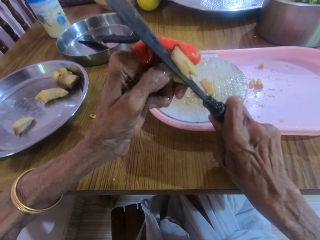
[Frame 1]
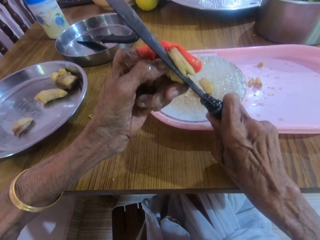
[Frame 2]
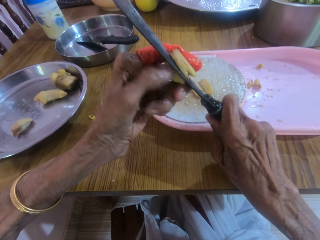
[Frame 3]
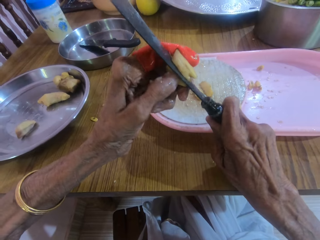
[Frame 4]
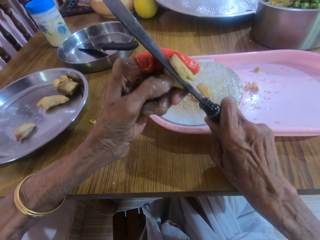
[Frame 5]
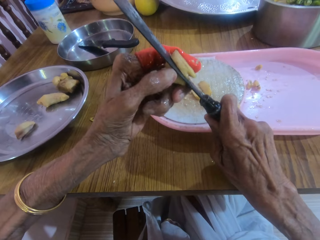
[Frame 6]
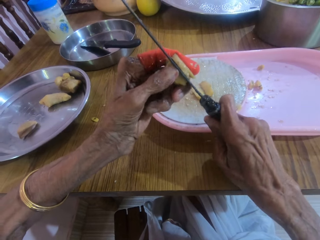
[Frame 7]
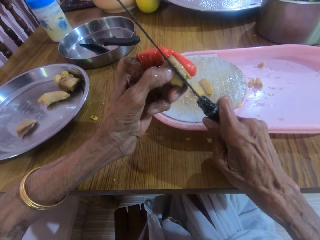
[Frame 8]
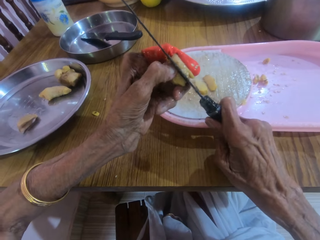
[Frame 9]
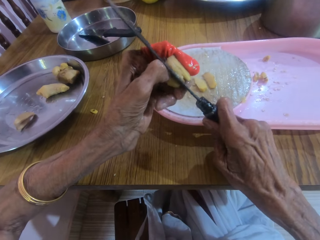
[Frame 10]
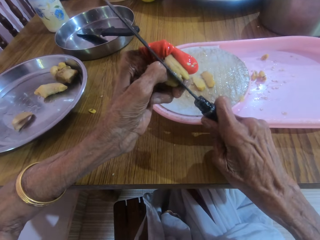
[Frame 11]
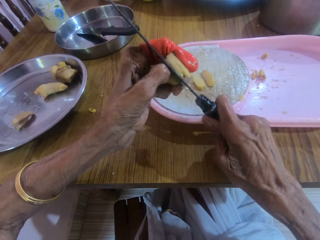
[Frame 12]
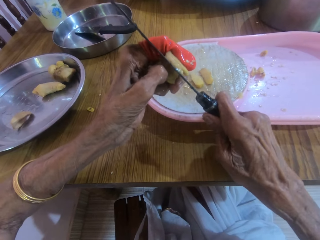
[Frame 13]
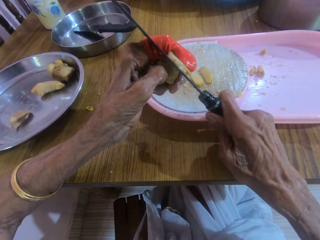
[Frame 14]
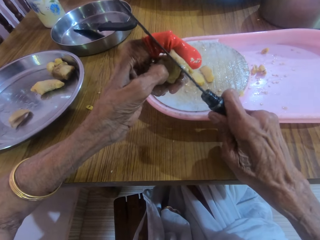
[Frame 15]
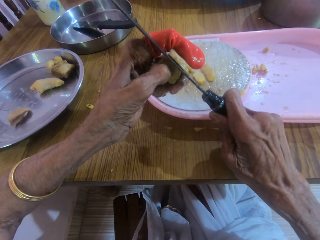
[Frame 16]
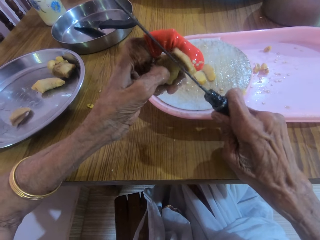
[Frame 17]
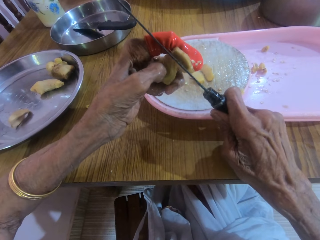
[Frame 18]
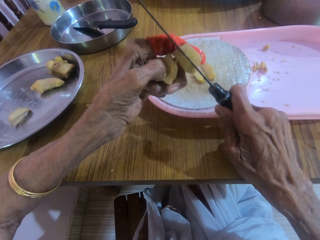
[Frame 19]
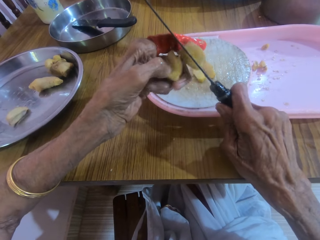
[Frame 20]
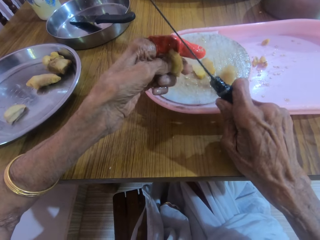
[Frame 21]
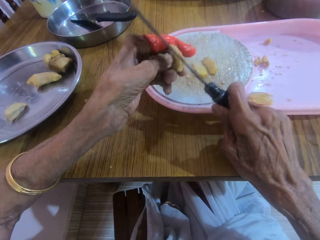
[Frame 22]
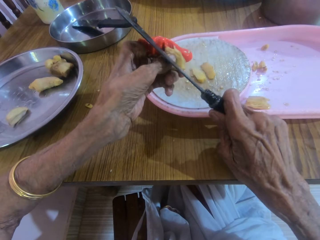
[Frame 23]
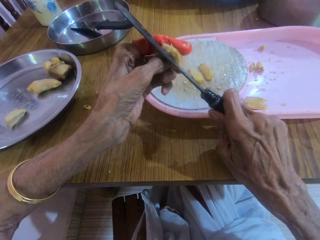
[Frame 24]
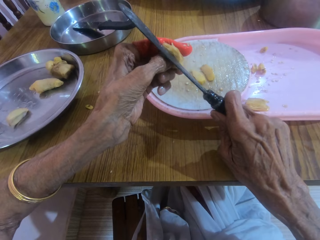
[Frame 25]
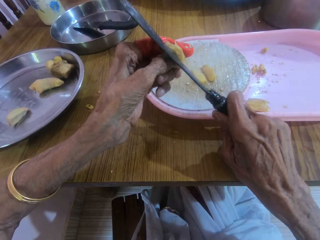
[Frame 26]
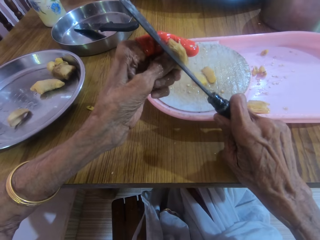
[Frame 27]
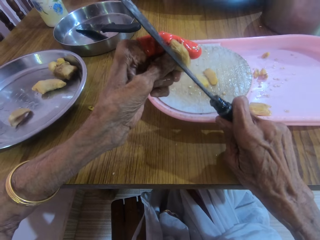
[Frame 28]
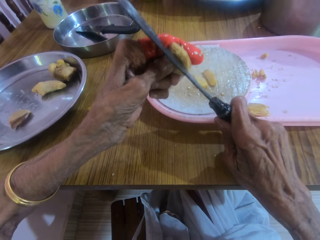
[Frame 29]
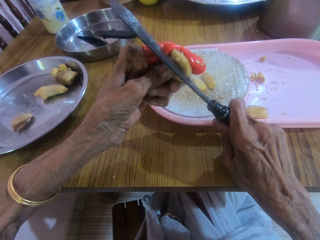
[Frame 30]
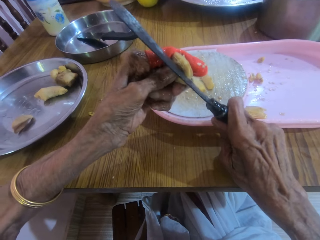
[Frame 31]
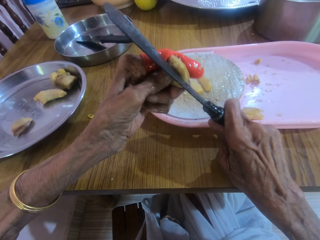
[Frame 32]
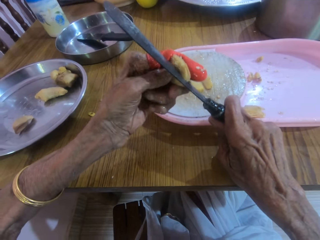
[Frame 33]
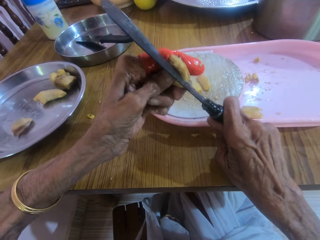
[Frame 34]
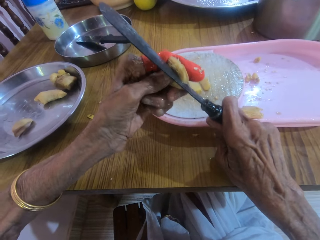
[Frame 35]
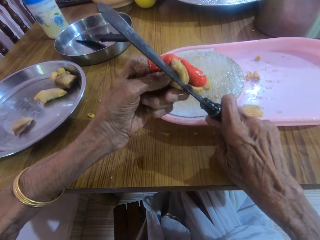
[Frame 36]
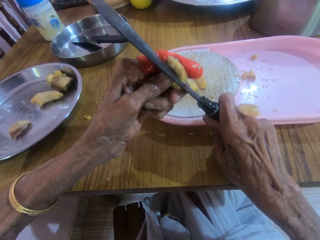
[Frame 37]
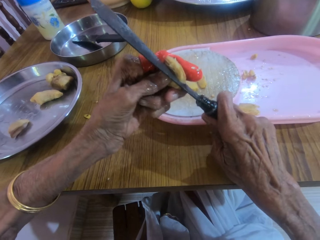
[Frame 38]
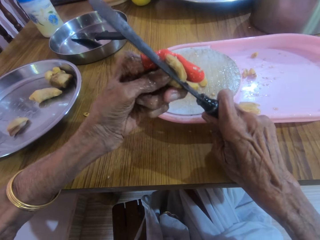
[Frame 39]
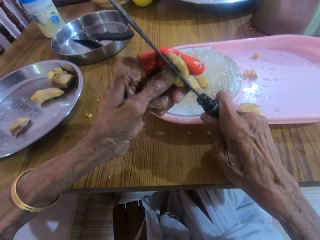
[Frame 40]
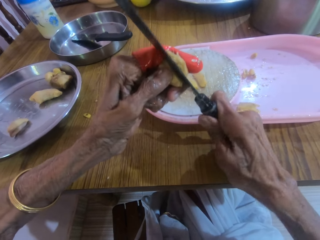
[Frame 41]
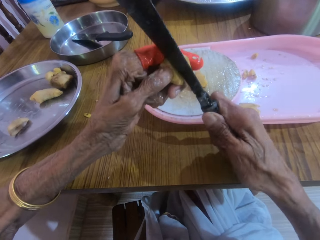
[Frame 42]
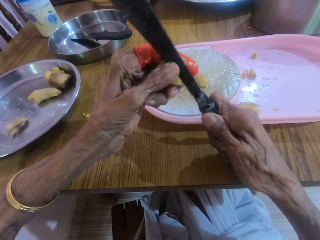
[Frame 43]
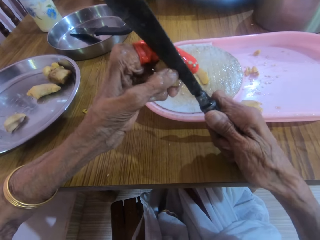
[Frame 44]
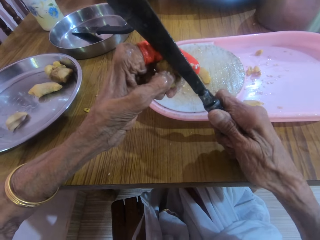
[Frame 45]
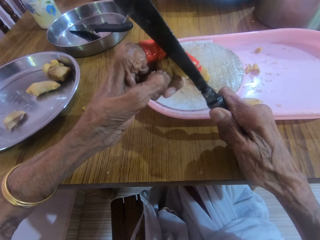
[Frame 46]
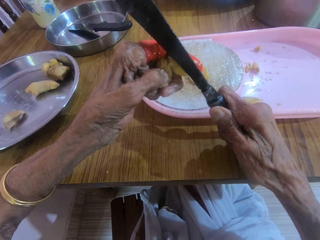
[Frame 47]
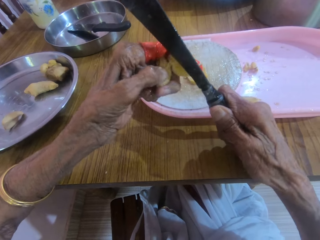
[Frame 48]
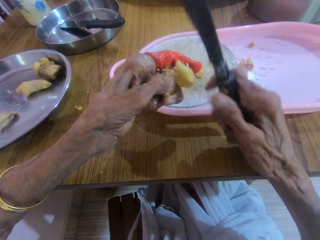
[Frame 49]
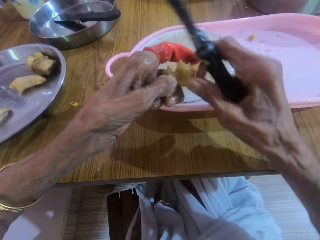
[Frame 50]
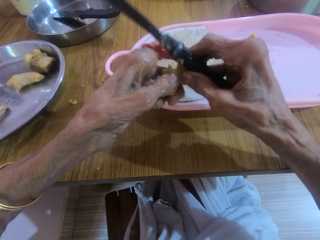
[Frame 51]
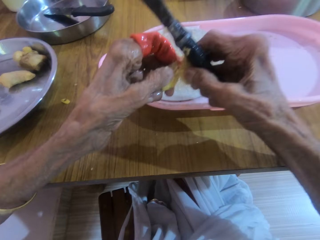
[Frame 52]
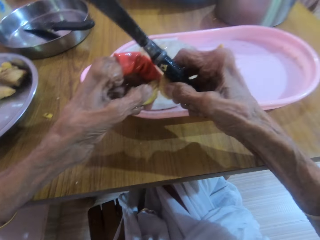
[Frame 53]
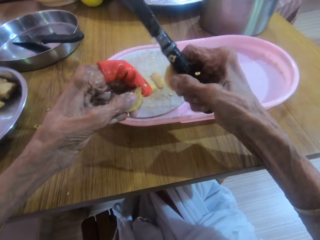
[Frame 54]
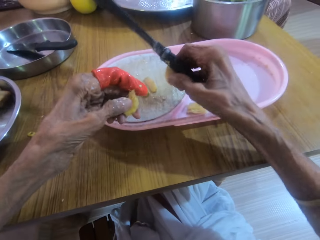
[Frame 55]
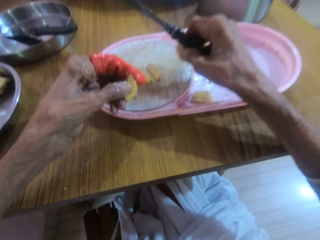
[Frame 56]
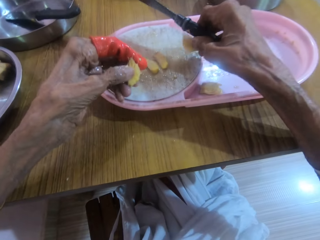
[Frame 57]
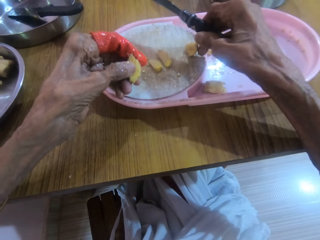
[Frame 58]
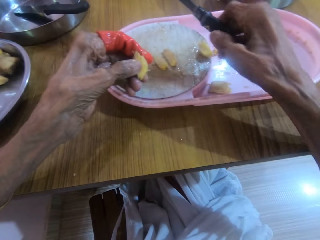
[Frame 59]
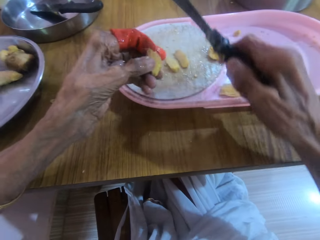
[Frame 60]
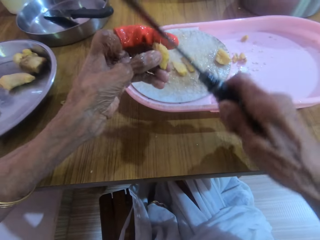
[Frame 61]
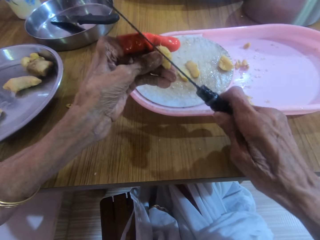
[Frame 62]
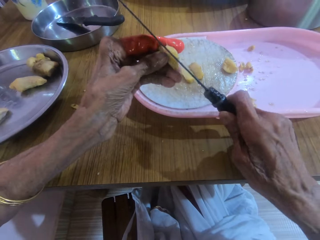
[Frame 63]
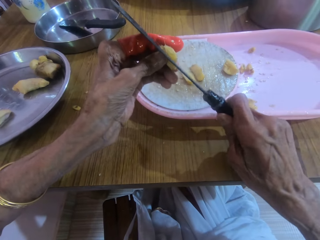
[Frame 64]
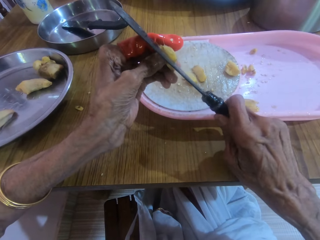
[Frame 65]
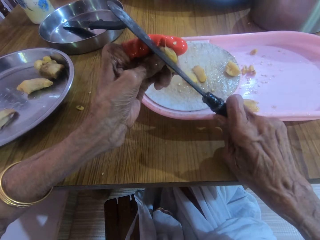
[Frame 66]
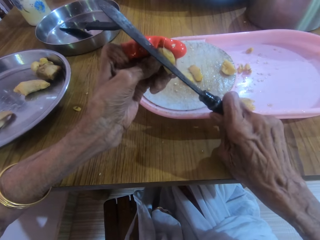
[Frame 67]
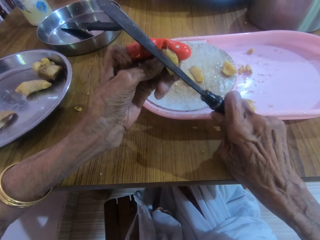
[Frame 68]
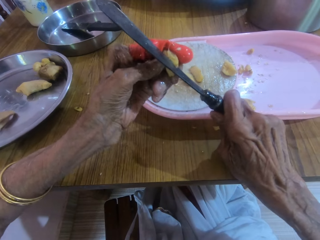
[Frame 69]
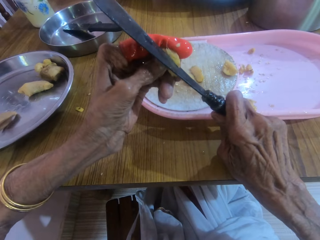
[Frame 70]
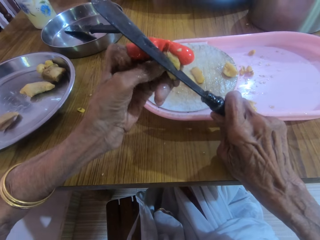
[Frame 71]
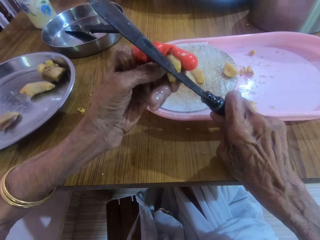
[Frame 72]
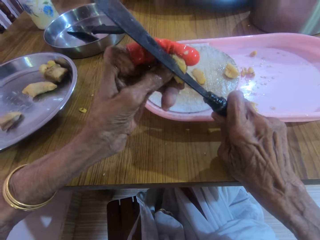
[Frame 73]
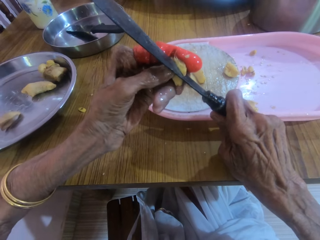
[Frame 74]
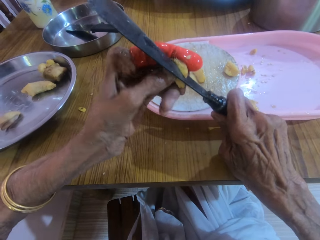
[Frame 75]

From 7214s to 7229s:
The camera wearer cuts something in the hand. She separates the garlic with both hands. She drops the garlic in her right hand on the tray. She slices the garlic in the left hand with a knife in the right hand.

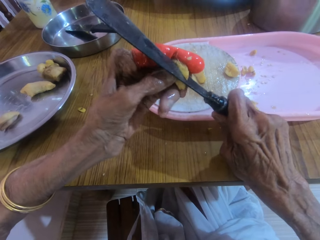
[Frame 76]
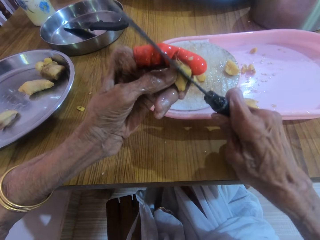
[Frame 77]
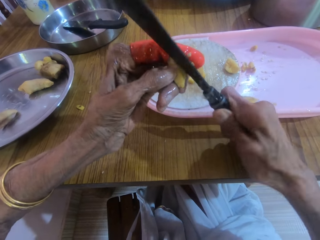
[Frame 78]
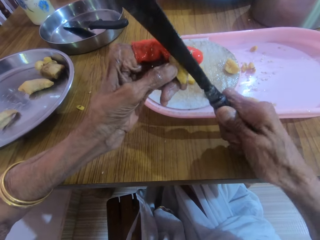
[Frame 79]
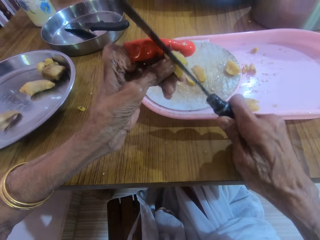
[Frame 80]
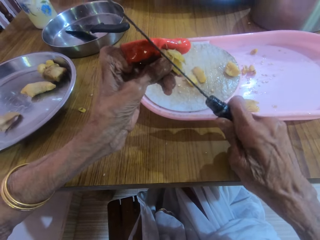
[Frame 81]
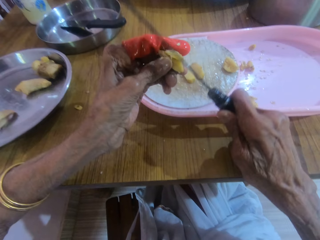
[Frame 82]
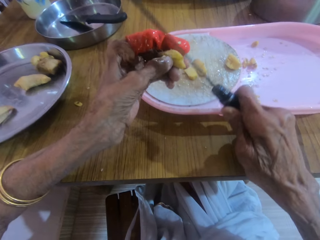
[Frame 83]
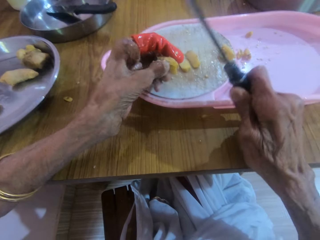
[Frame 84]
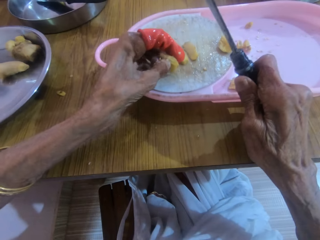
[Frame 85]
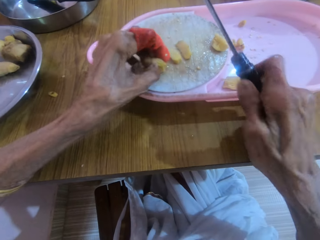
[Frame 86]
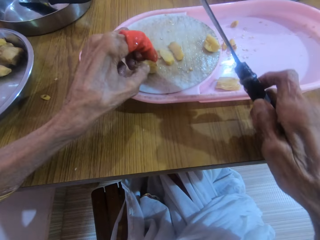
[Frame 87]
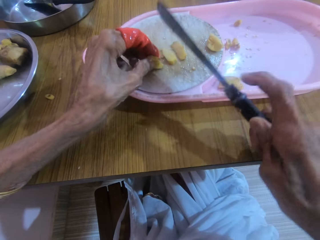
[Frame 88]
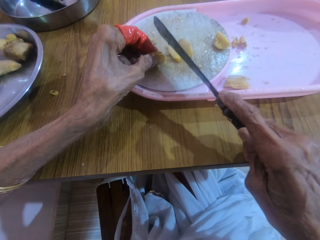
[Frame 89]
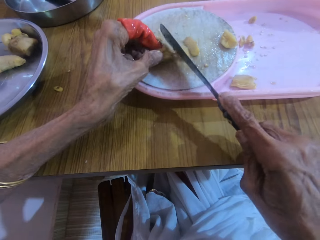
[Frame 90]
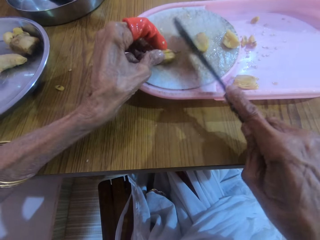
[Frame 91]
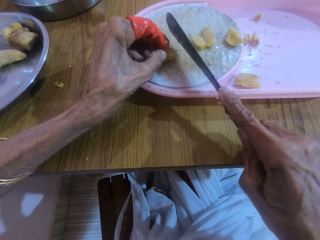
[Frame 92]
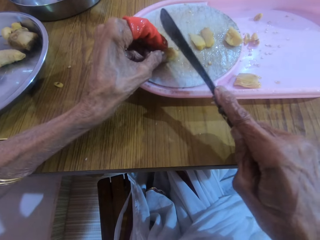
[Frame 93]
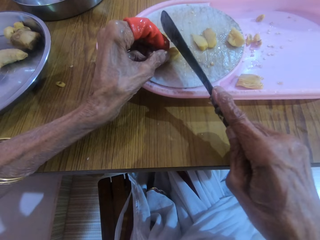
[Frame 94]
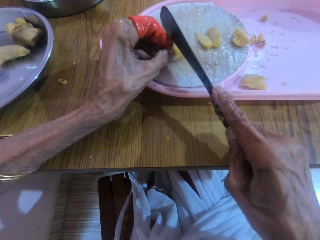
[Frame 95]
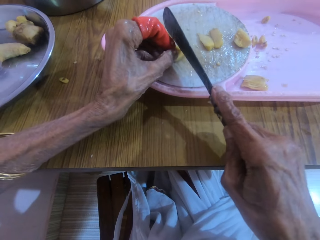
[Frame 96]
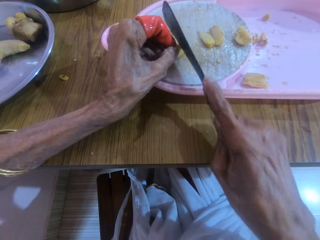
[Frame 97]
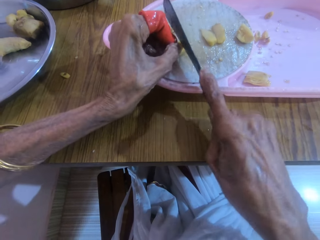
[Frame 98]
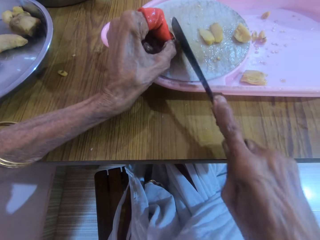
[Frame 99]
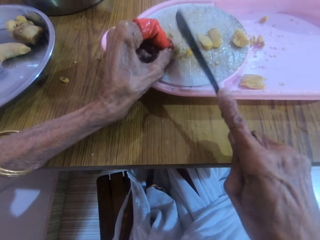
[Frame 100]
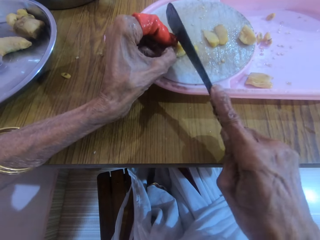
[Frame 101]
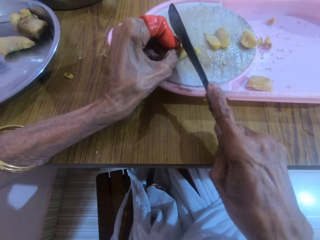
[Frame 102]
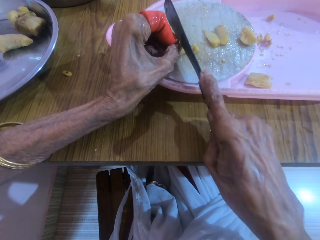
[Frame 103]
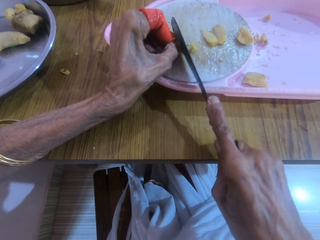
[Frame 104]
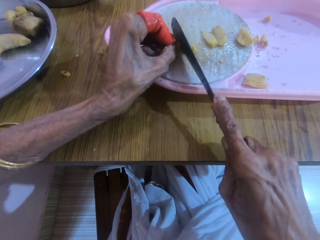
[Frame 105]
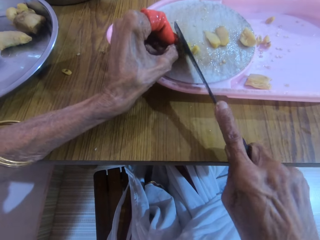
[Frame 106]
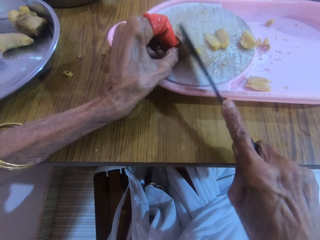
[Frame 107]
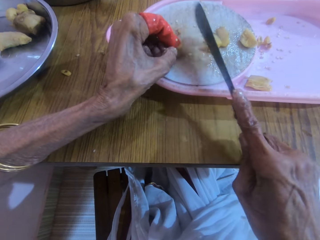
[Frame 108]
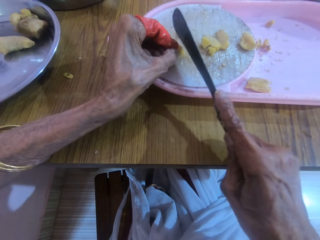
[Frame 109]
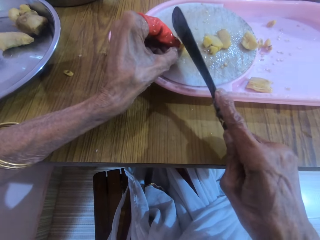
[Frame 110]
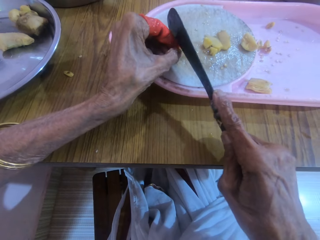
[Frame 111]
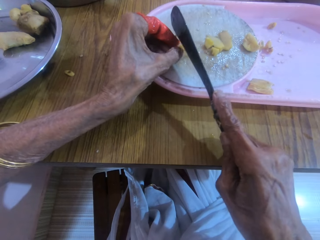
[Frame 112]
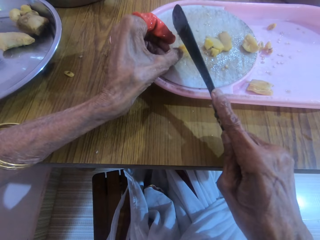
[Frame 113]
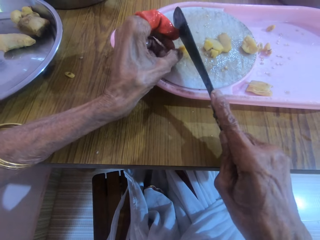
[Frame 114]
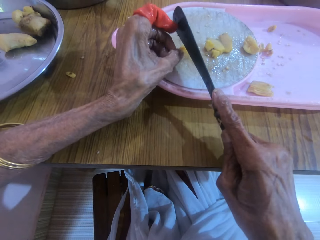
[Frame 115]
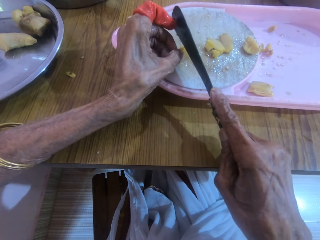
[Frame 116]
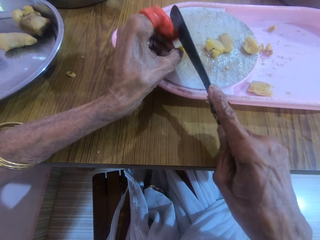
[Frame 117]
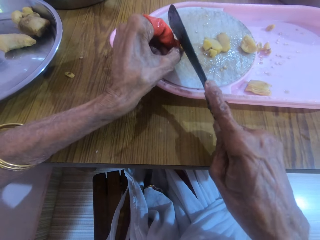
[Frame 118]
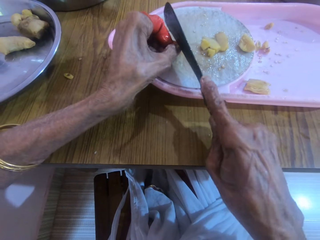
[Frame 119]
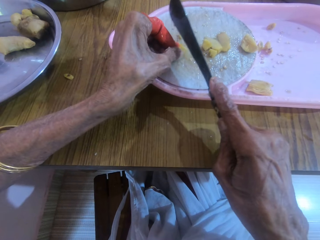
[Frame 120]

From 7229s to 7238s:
The camera wearer drops the garlic or ginger on the cutting board with the left hand. They slice the garlic with a knife in the right hand.
